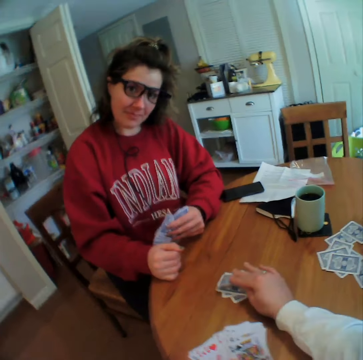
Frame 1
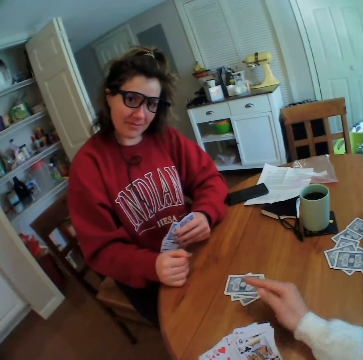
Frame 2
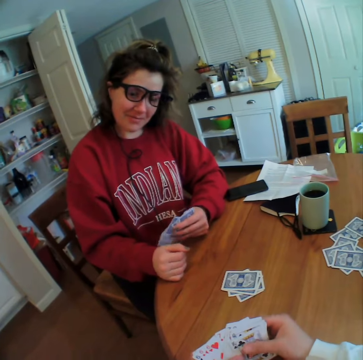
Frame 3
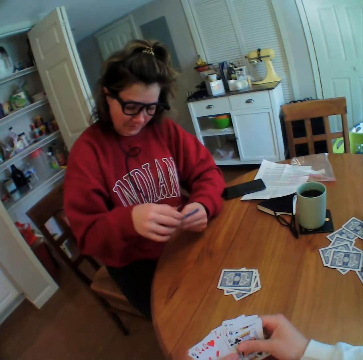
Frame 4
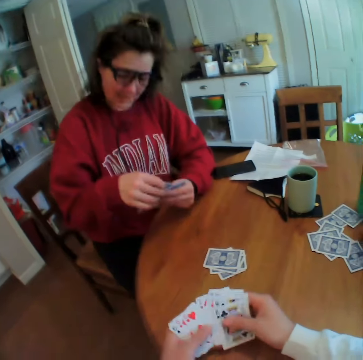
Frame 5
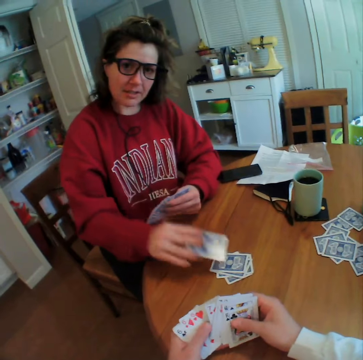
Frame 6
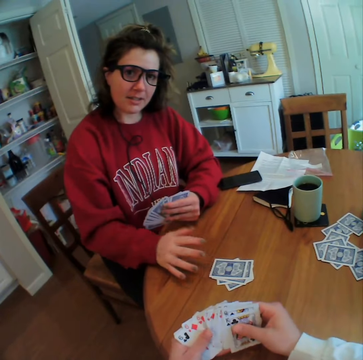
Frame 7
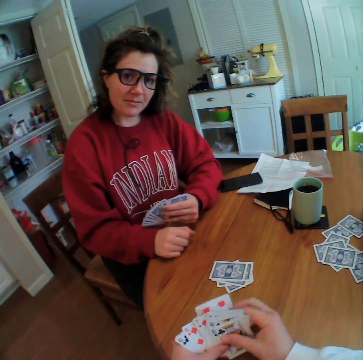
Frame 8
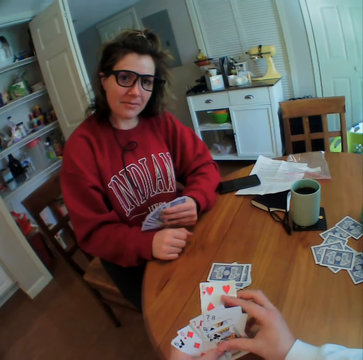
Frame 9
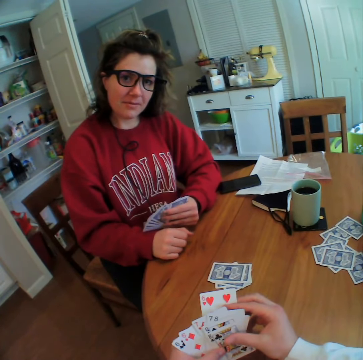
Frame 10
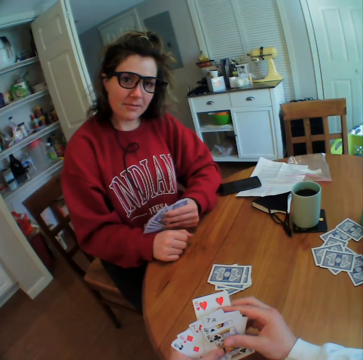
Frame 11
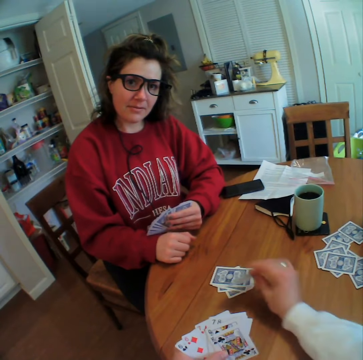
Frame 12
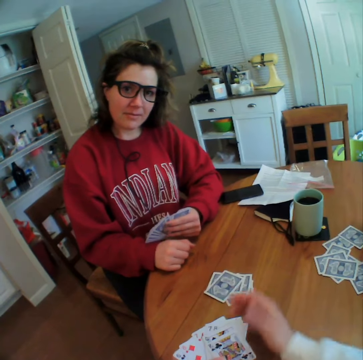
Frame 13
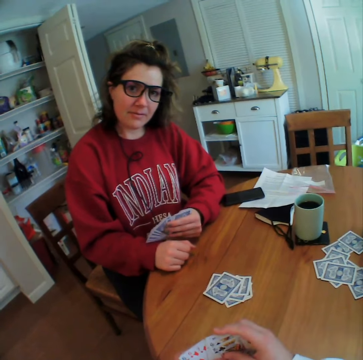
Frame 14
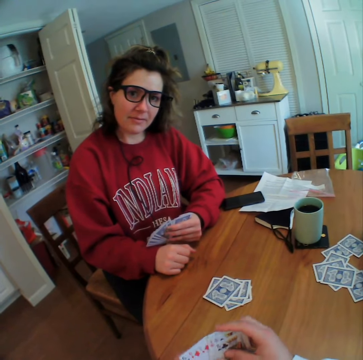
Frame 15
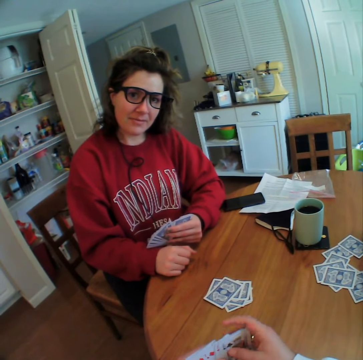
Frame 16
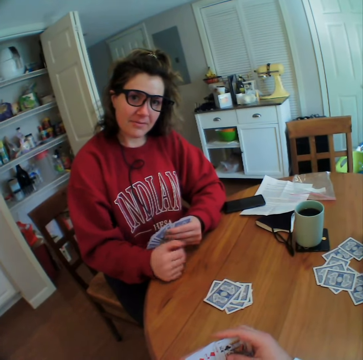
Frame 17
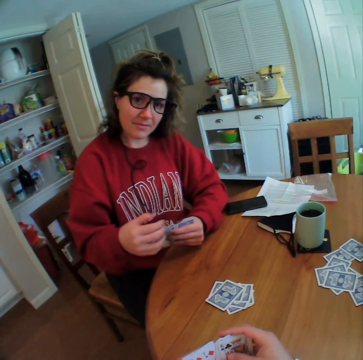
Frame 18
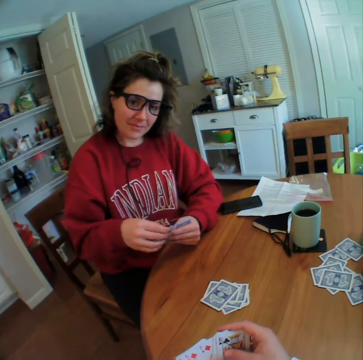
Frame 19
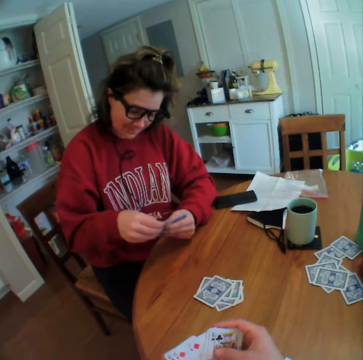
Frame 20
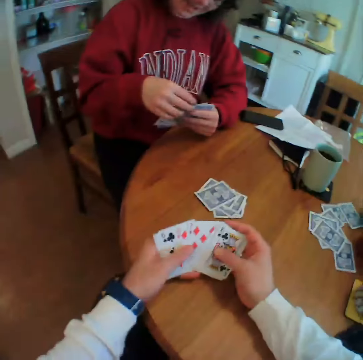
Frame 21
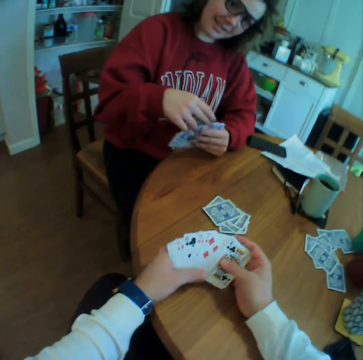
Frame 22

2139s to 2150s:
A woman plays her card and looks at the camera wearer. The camera wearer plays his card. The woman plays her card. The camera wearer talks to the woman. He plays his card. The woman looks at the camera wearer.

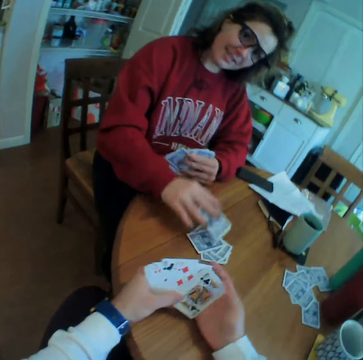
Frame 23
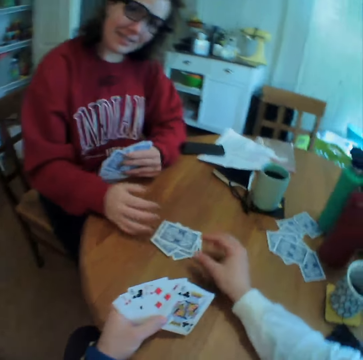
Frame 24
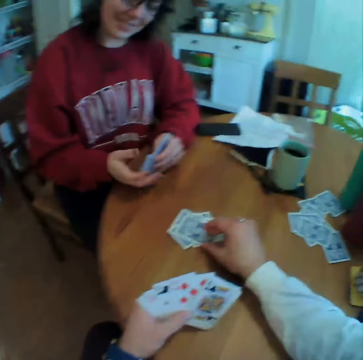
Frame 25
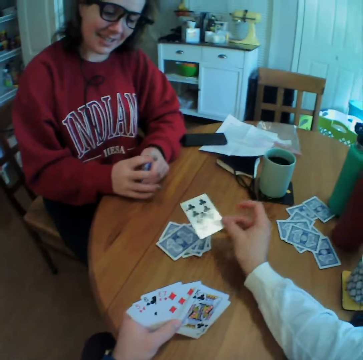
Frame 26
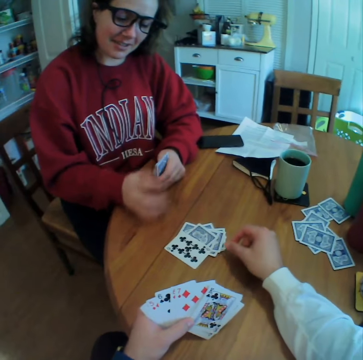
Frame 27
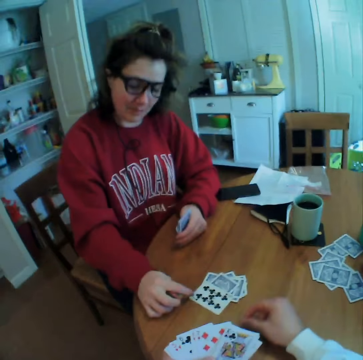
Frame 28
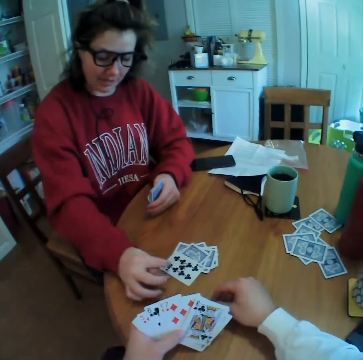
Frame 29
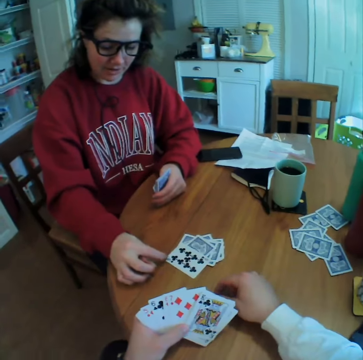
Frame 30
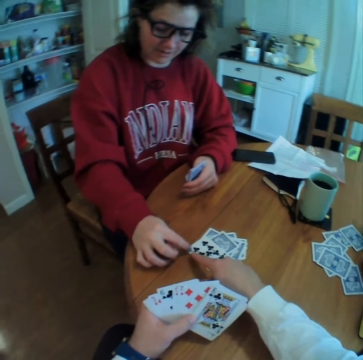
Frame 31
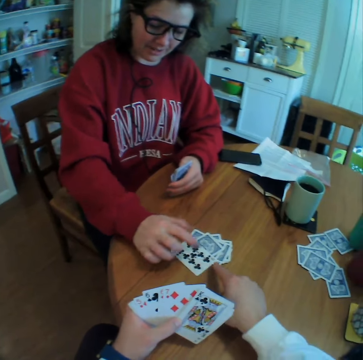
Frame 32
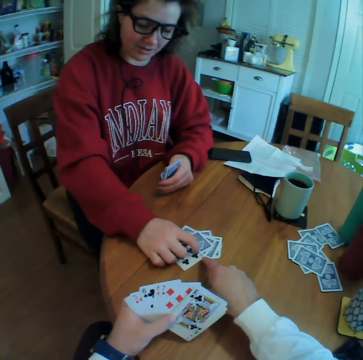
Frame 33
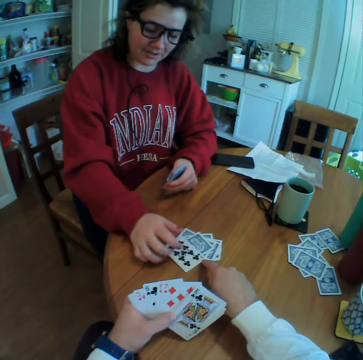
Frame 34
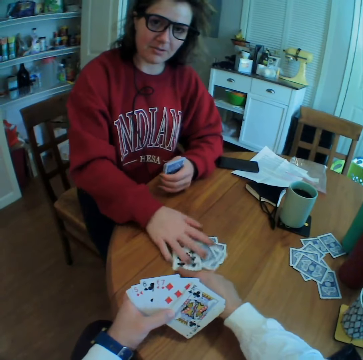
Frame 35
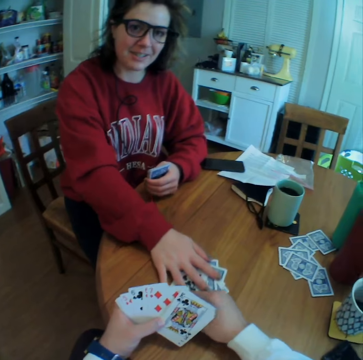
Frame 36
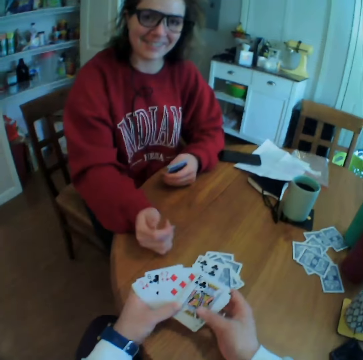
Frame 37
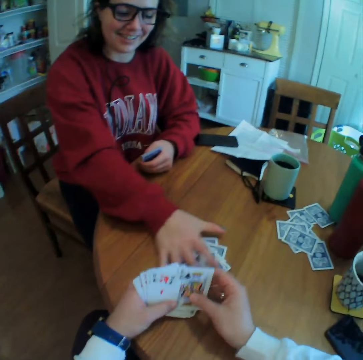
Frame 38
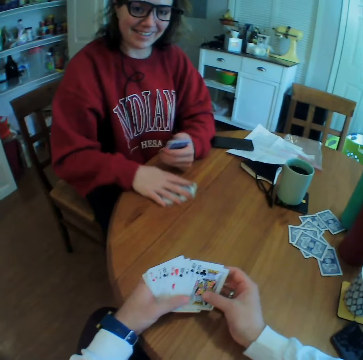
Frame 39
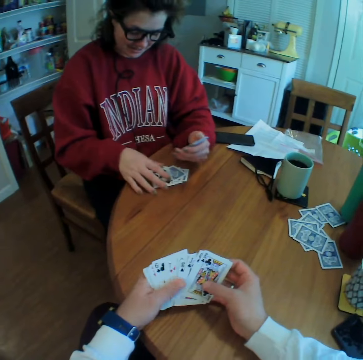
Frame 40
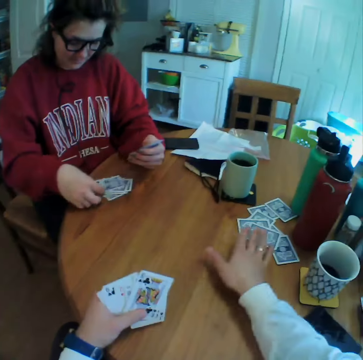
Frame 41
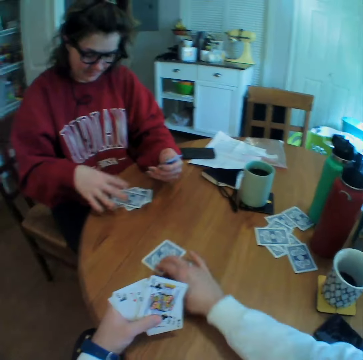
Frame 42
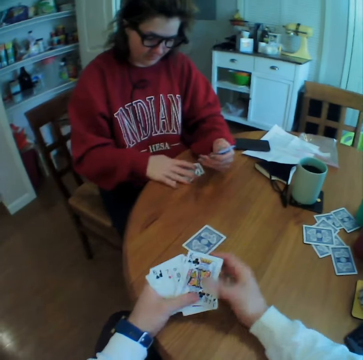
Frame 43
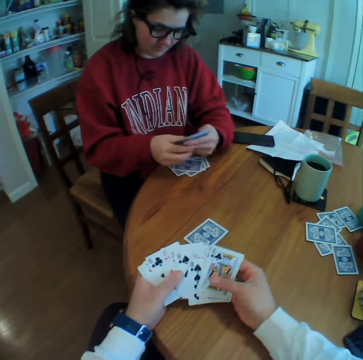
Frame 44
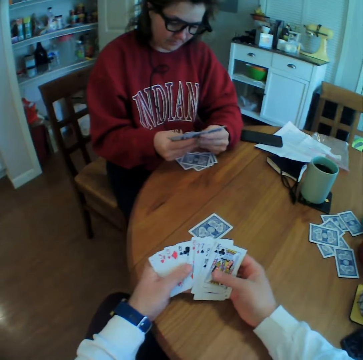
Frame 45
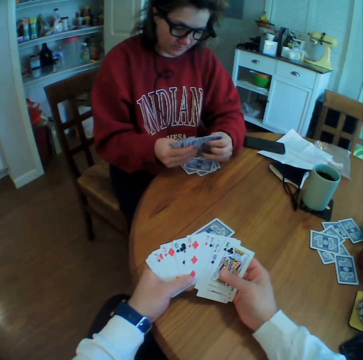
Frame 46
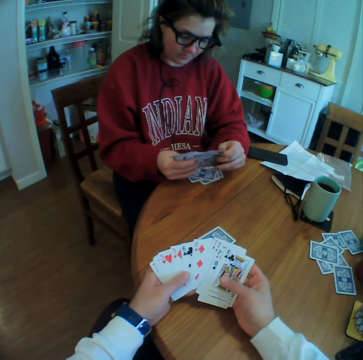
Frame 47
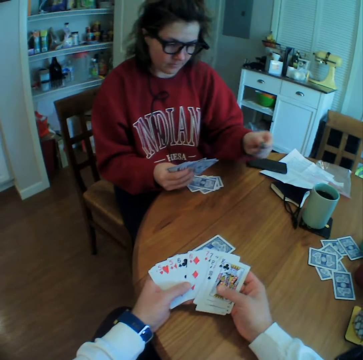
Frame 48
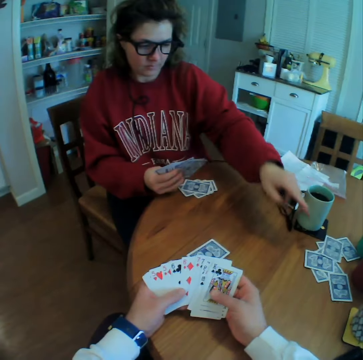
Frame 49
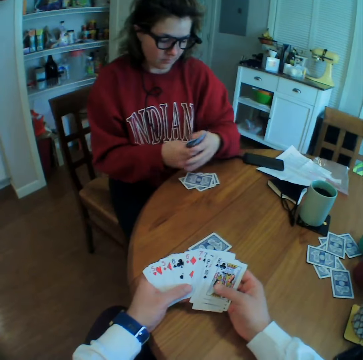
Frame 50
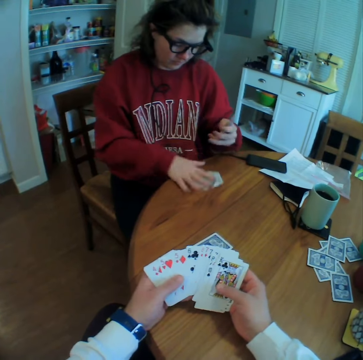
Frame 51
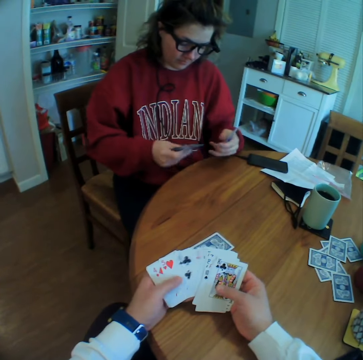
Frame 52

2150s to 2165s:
The camera wearer laughs at a woman. The woman plays her card. The camera wearer talks to the woman, picks up a card and turns the card from the table. The woman talks to the camera wearer and touches a card from the table. The camera wearer talks to the woman. They touch the card from the table. The woman pushes the card towards the camera wearer, removes her hand from the cards, grabs the cards towards herself and talks to the camera wearer. The camera wearer replies to the woman. They pull out a card from the table. They reshuffle the cards. The woman looks at her cards. The woman removes her card.

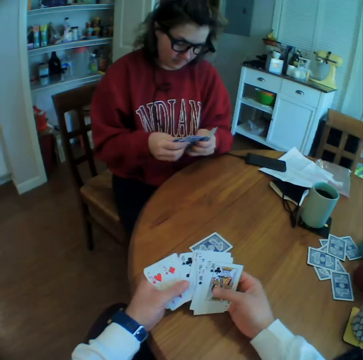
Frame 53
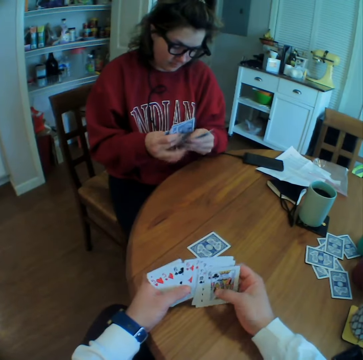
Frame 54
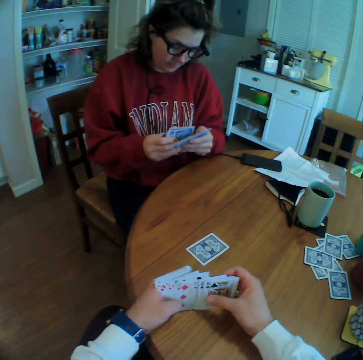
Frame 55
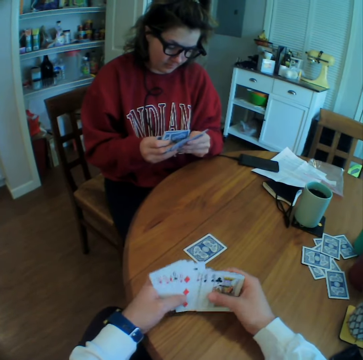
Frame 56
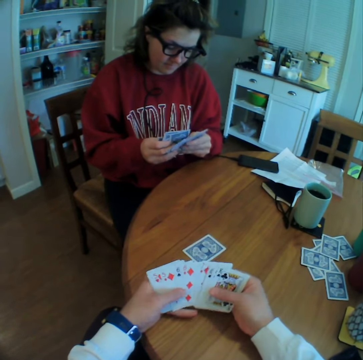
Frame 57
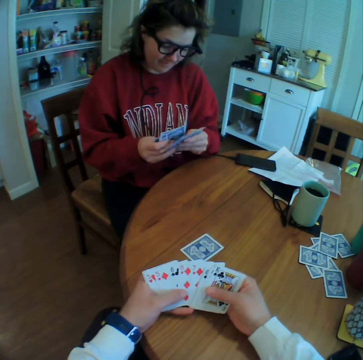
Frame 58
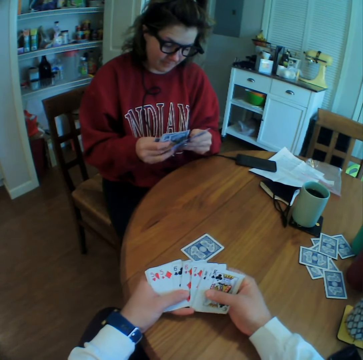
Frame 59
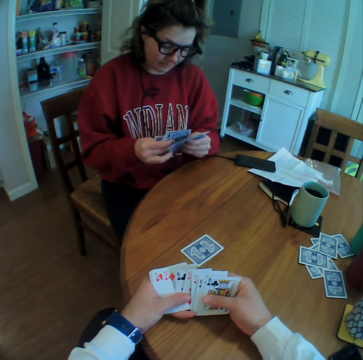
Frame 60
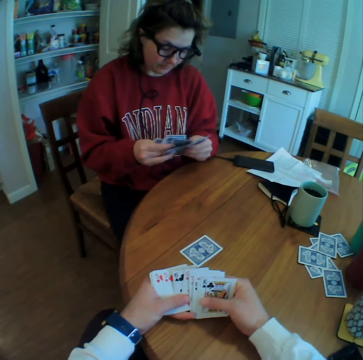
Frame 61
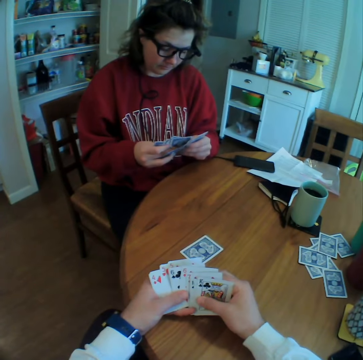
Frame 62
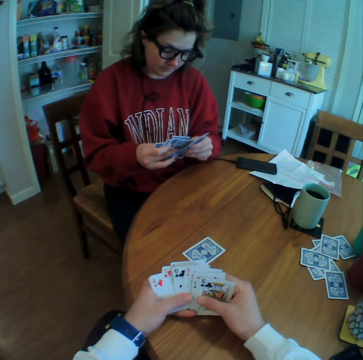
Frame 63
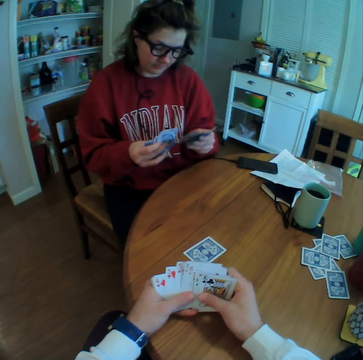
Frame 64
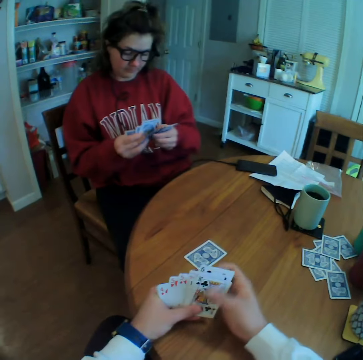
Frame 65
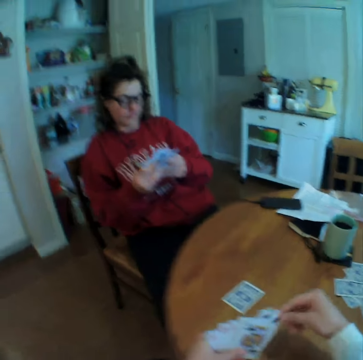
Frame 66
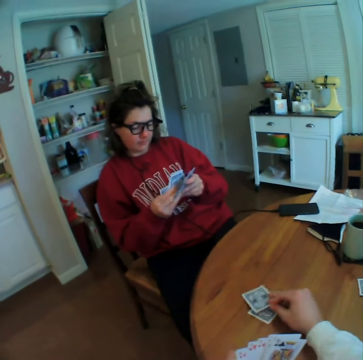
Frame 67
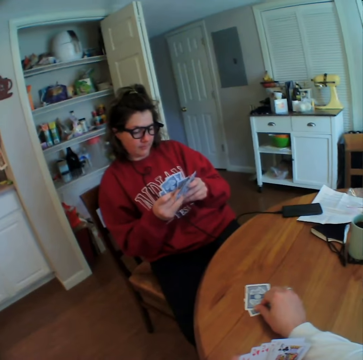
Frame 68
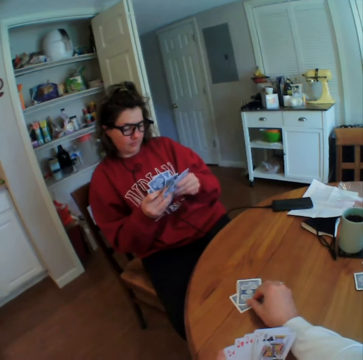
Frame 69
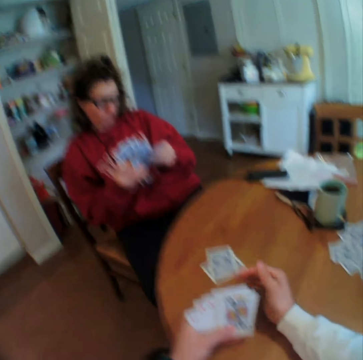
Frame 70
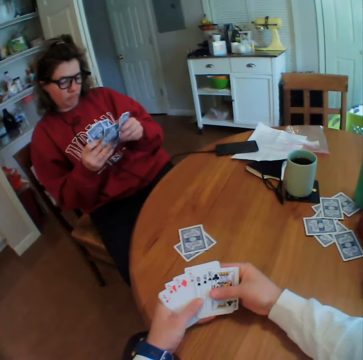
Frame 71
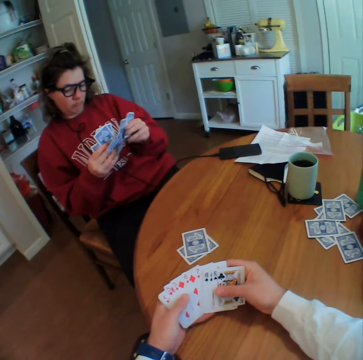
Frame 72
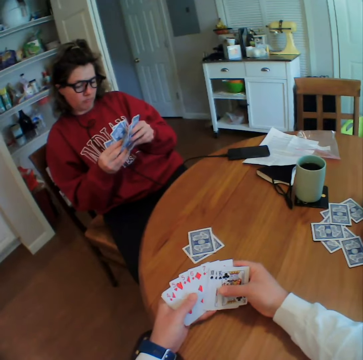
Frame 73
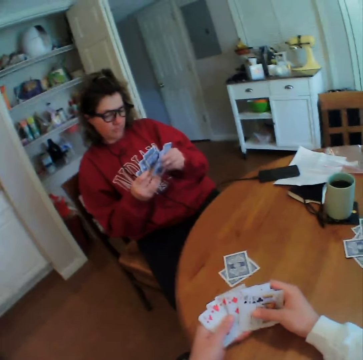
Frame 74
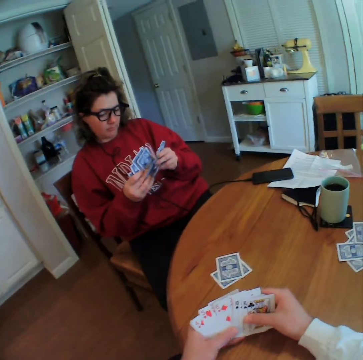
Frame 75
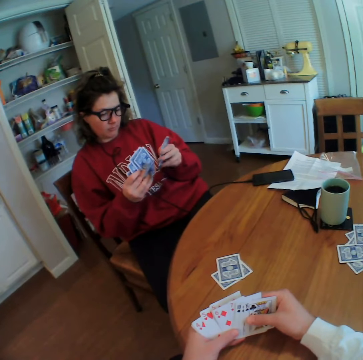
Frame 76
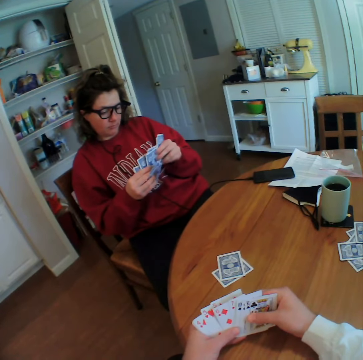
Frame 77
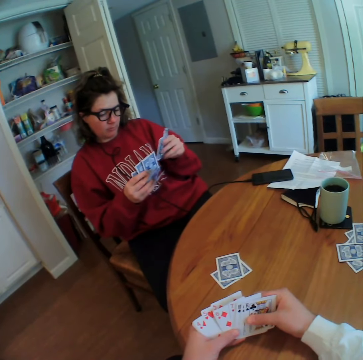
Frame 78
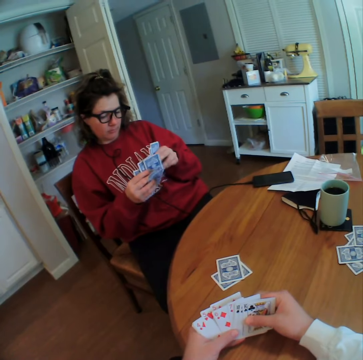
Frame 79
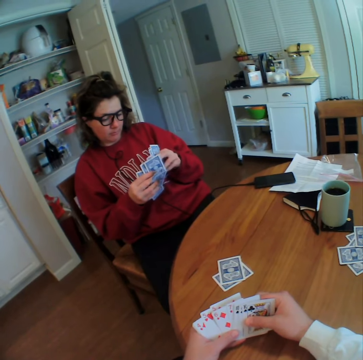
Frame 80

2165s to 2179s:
A woman picks cards from the table and arranges her cards. The camera wearer waits for the woman. The woman leans back. The camera wearer plays his card on the table. He reshuffles the cards. He looks at a lady.
